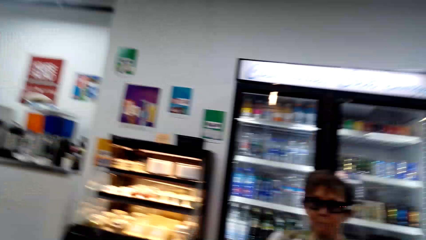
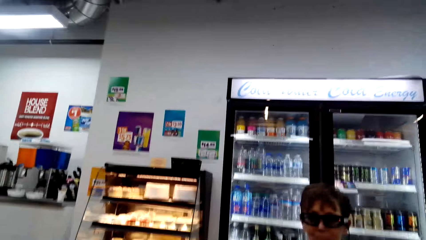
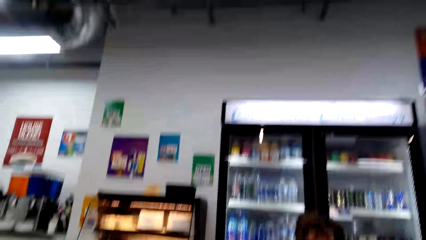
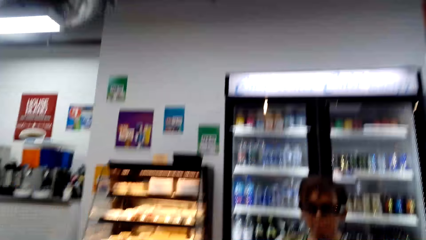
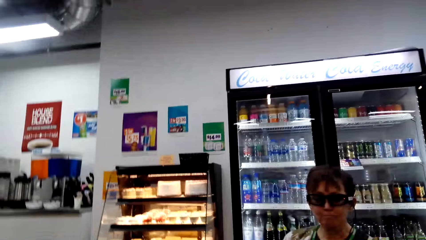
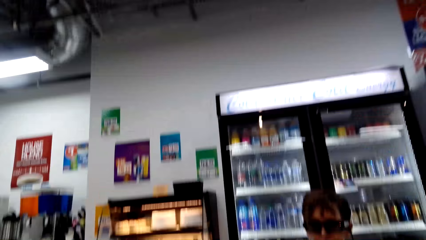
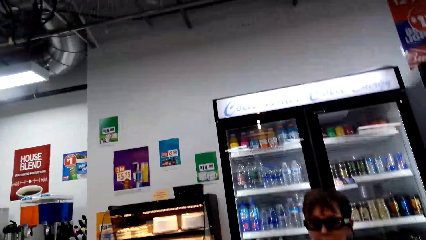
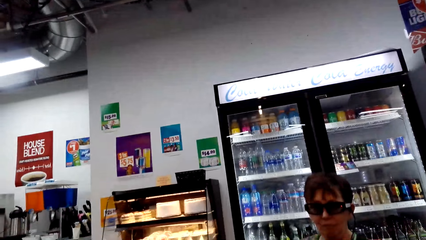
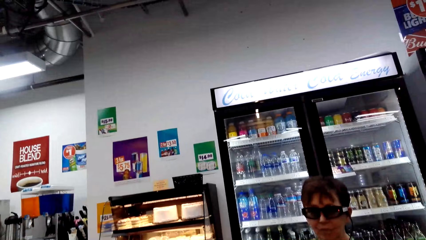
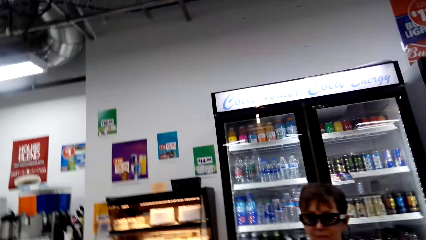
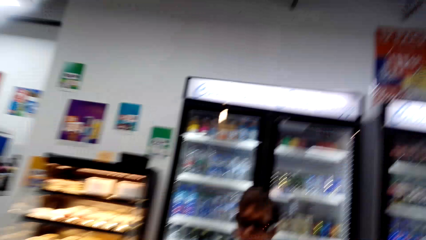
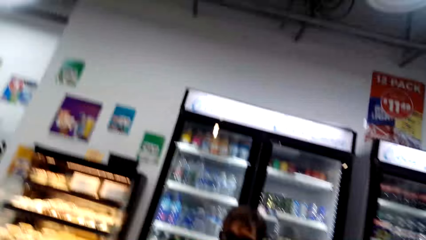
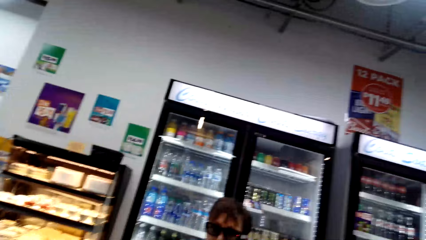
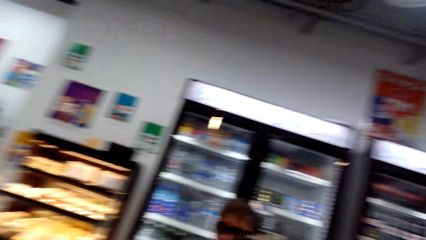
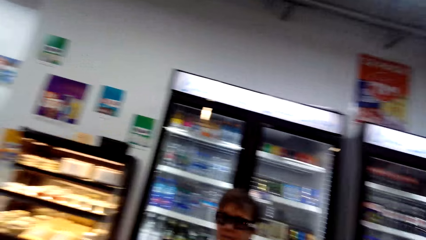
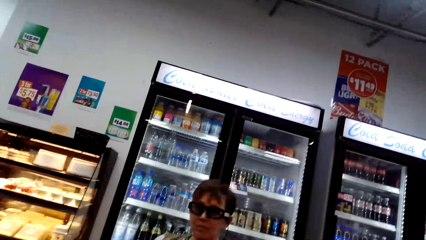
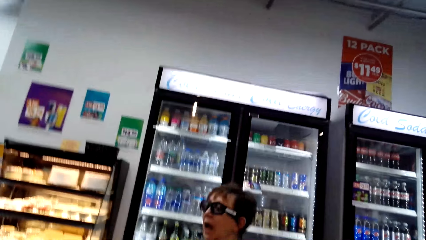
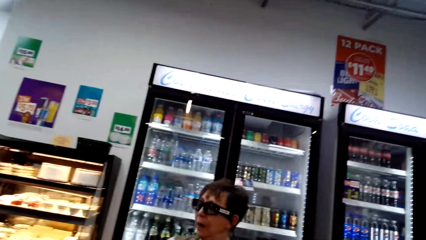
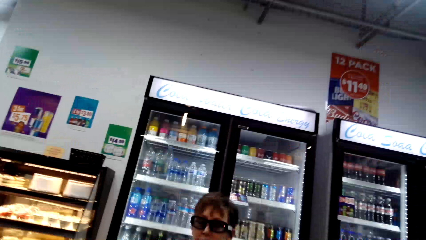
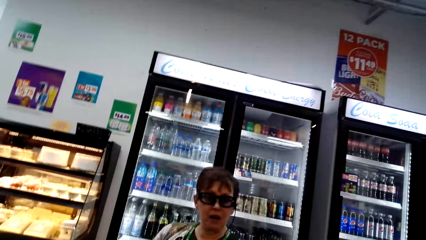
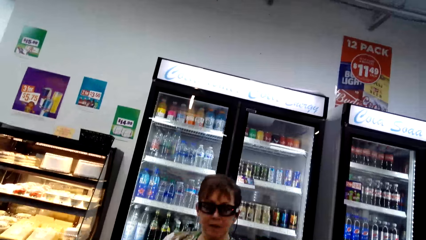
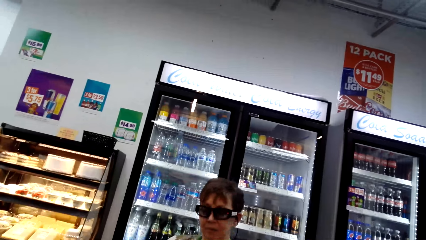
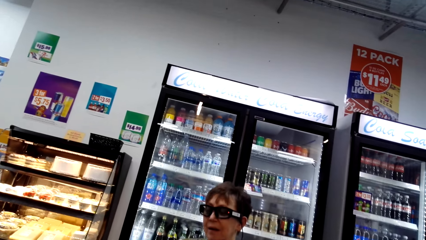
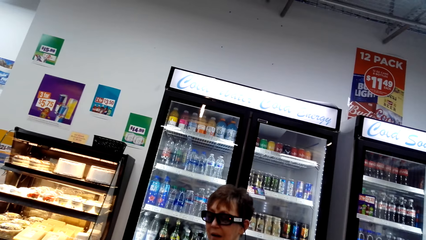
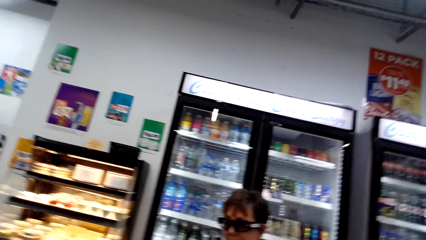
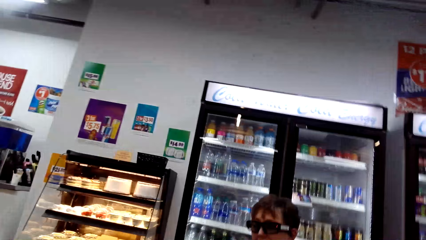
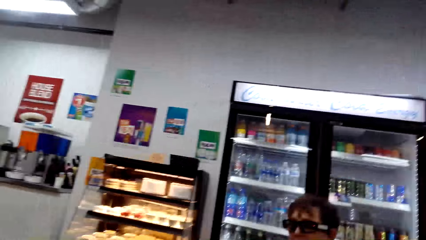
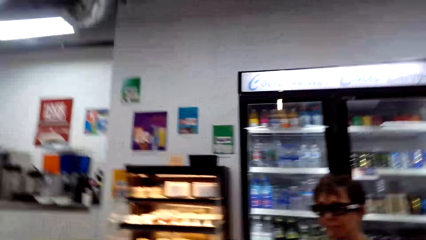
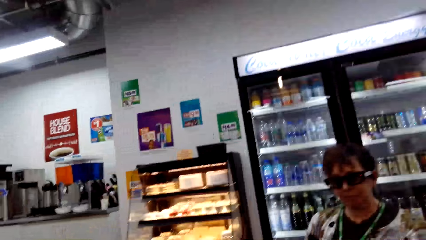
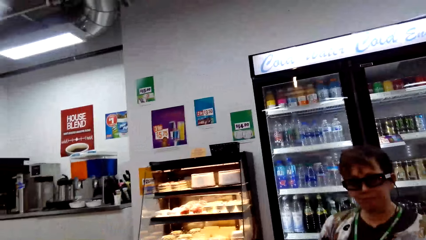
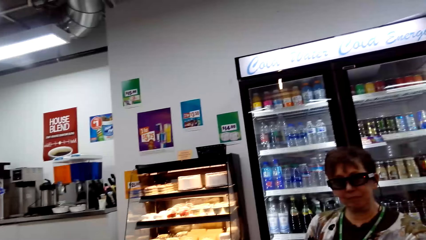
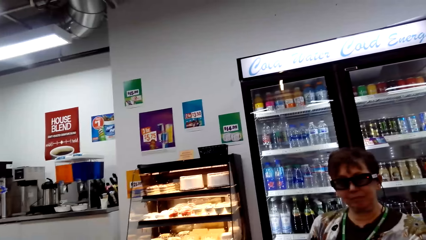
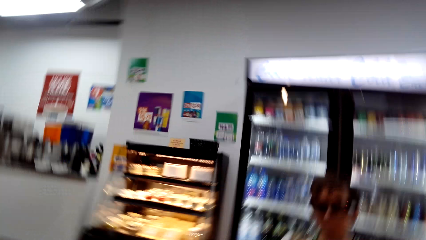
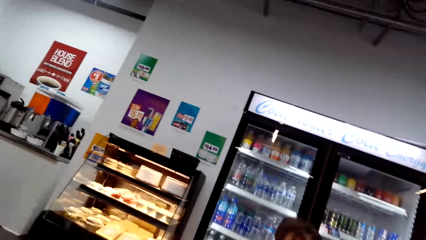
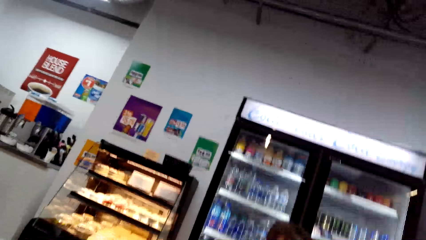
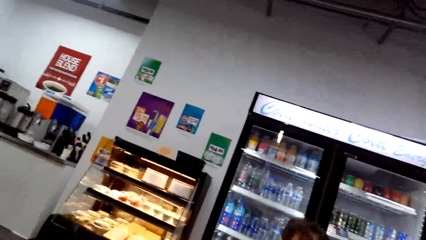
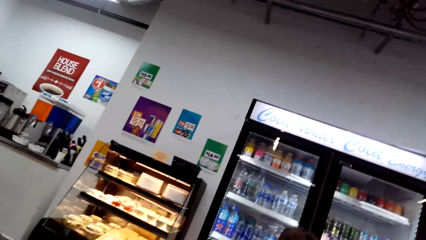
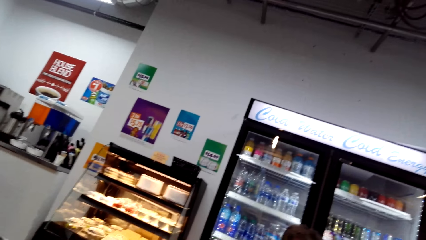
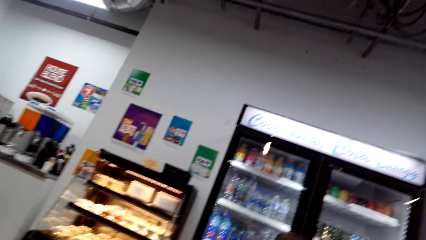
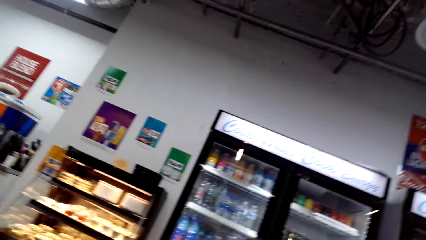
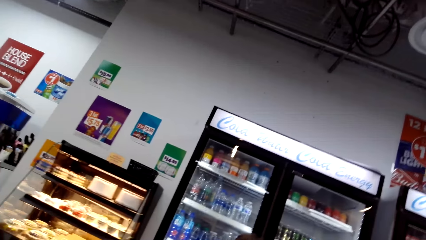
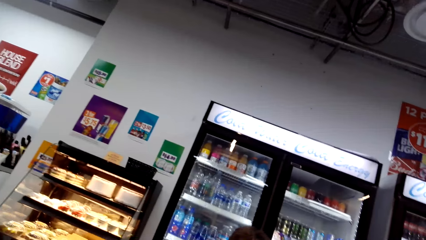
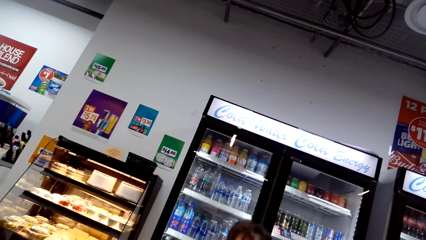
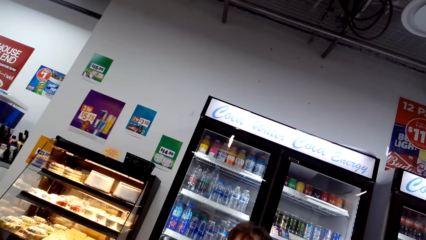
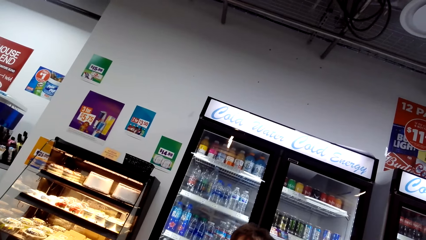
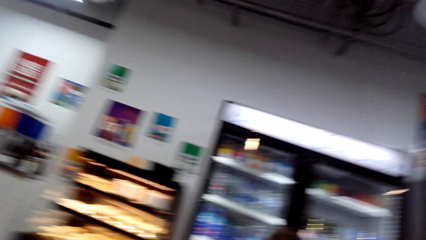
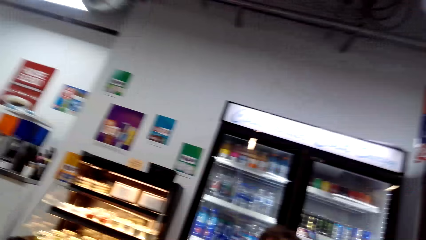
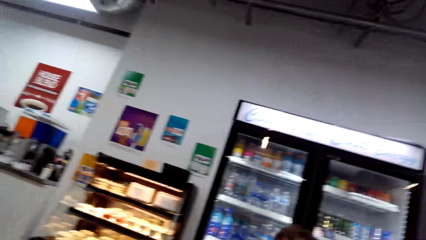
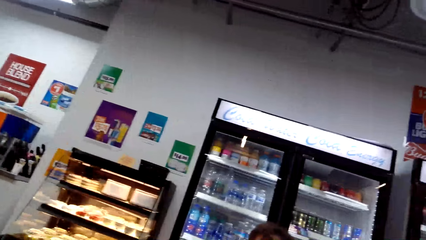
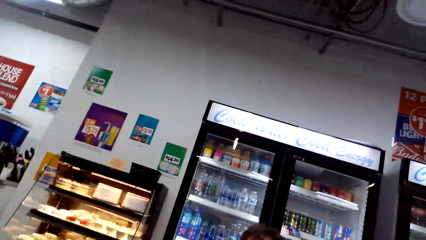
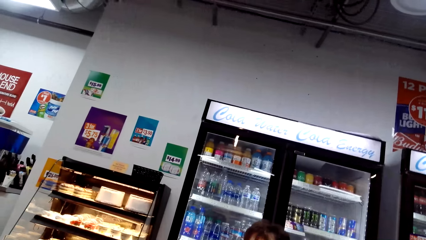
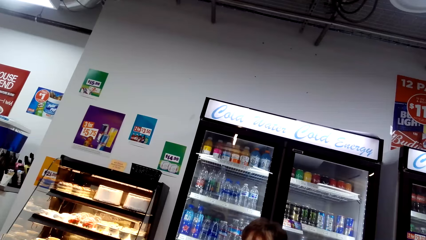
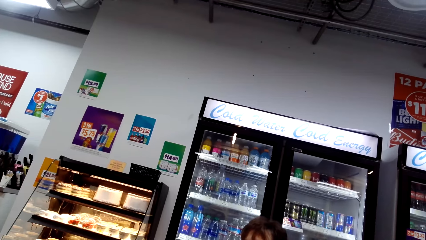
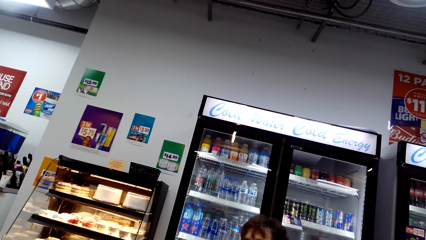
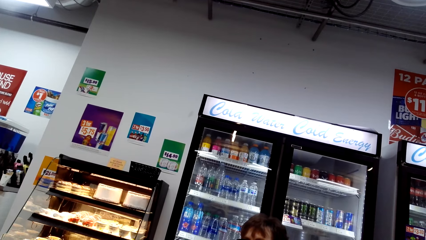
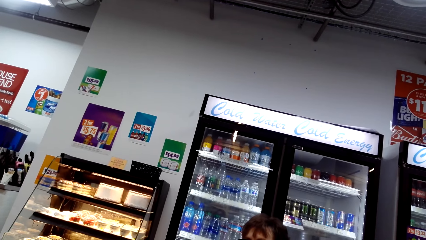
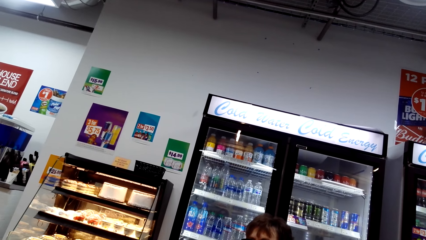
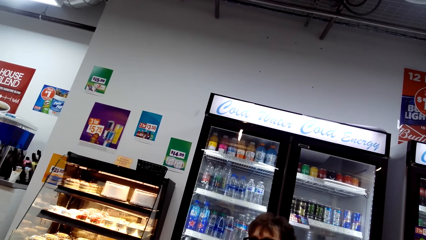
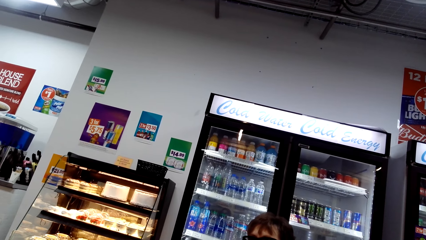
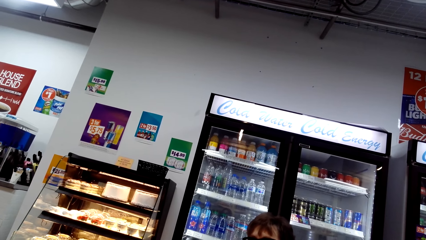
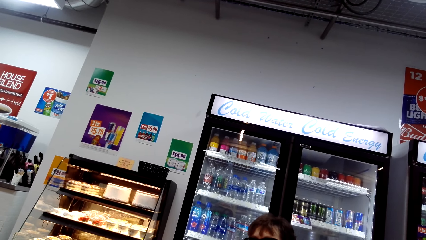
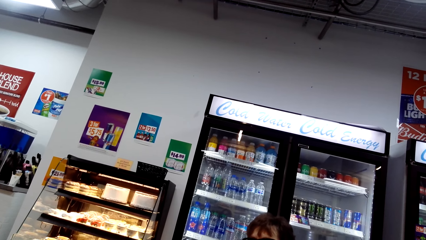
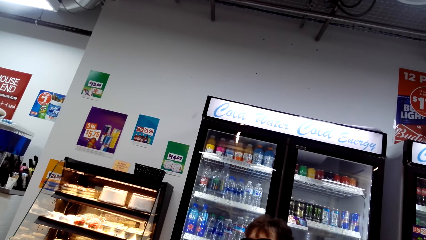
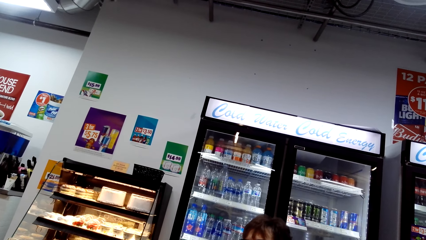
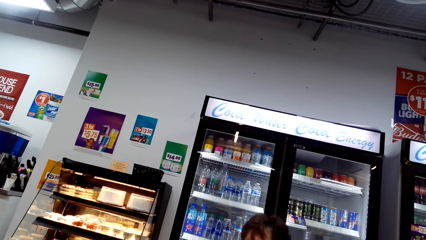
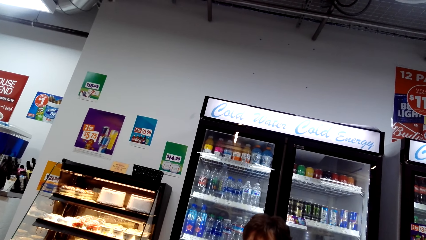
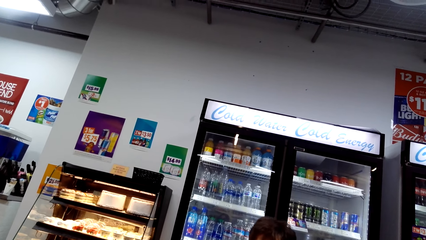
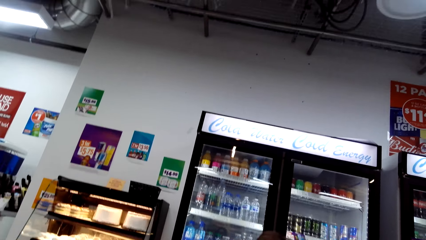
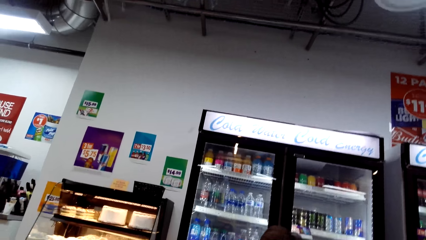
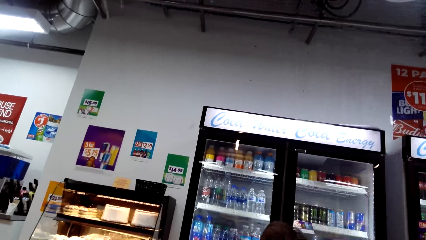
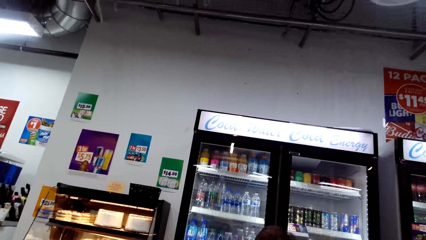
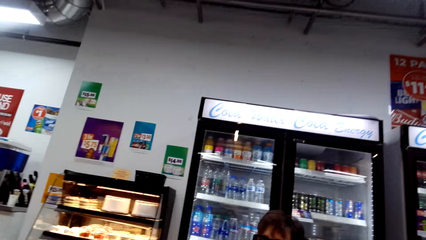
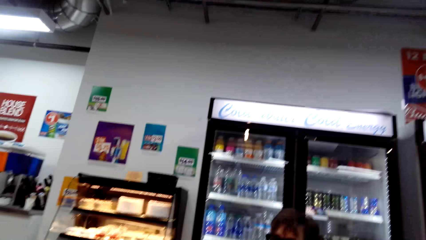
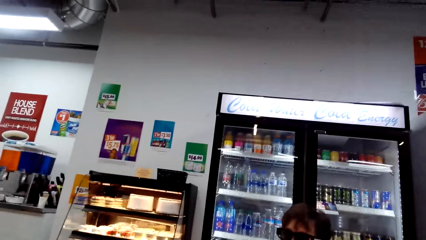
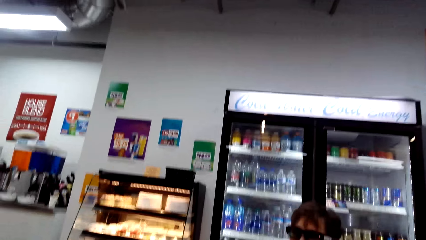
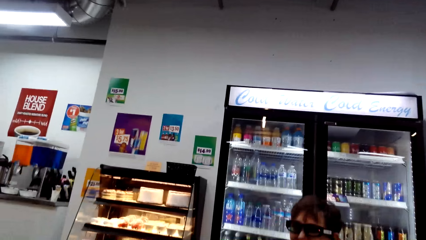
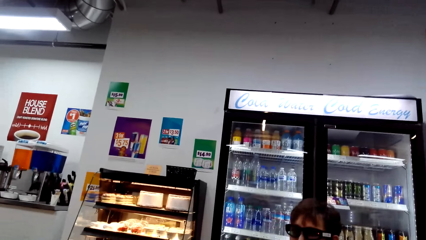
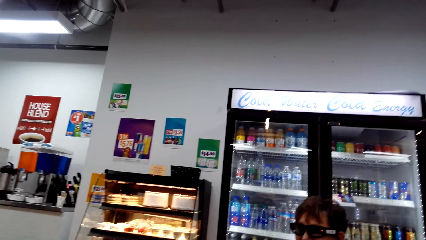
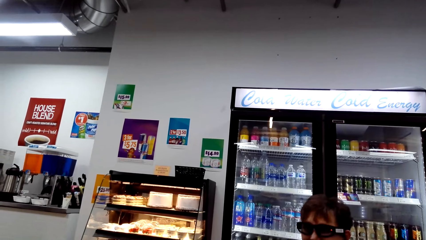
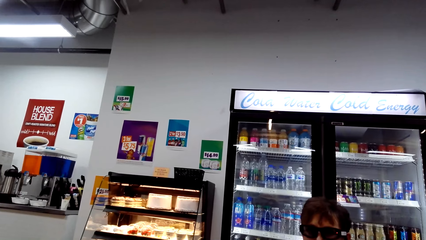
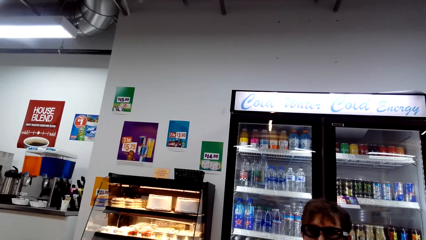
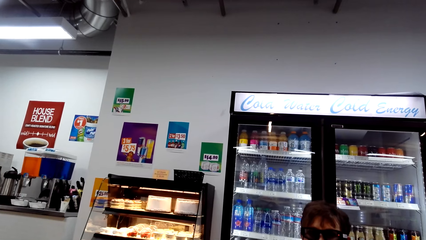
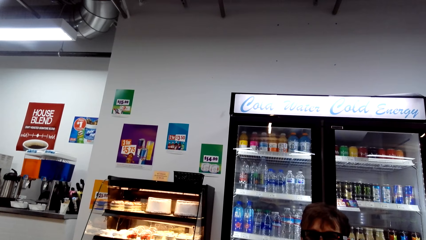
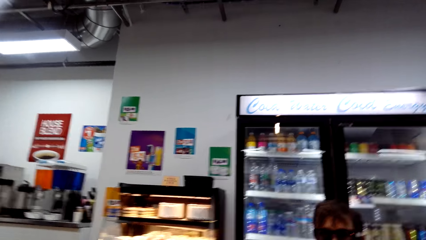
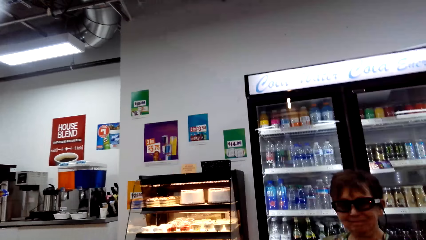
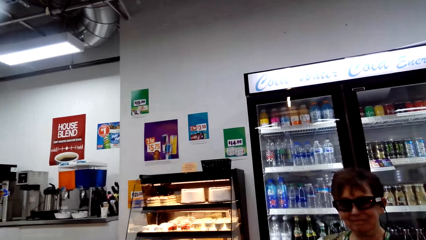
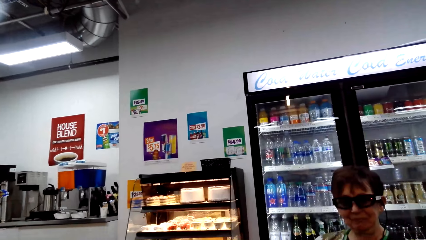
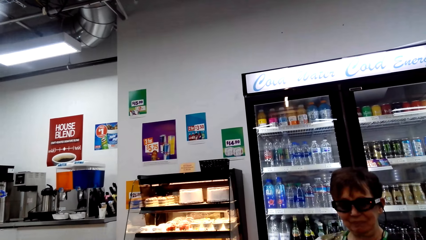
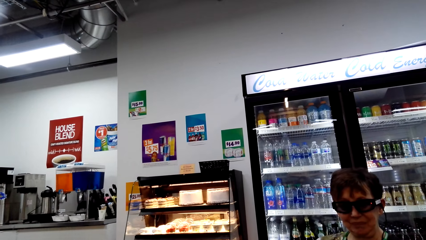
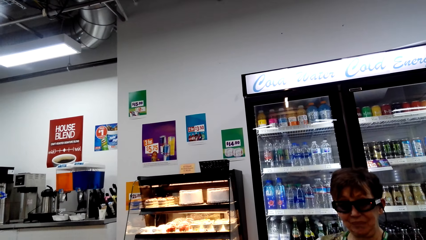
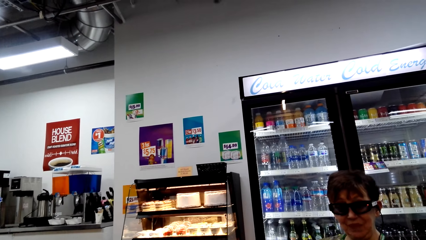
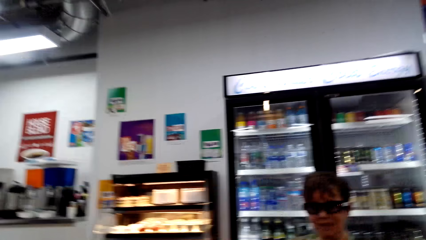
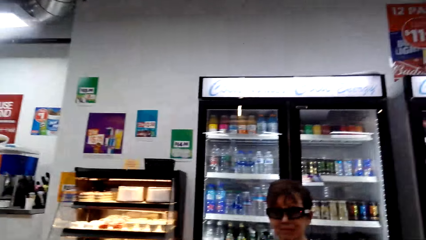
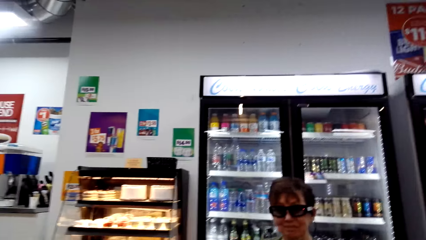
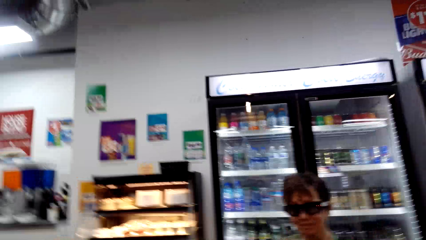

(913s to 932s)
A woman talks. The camera wearer talks. The woman talks. The camera wearer talks. The woman talks. The camera wearer talks.
